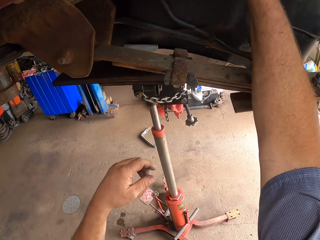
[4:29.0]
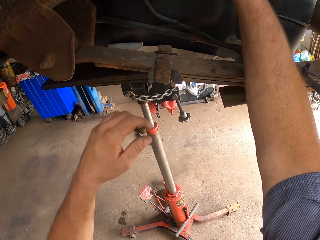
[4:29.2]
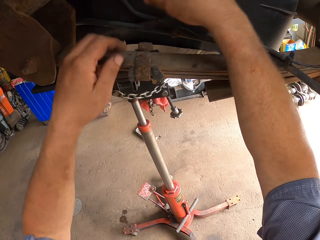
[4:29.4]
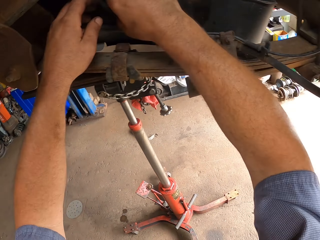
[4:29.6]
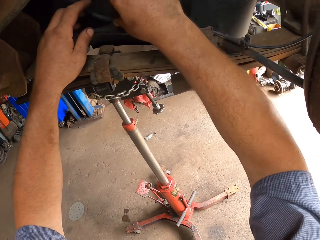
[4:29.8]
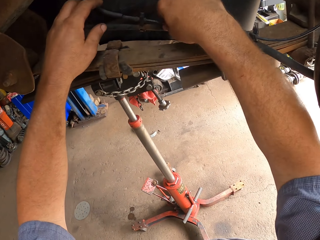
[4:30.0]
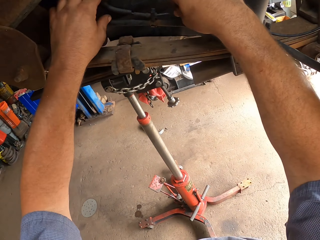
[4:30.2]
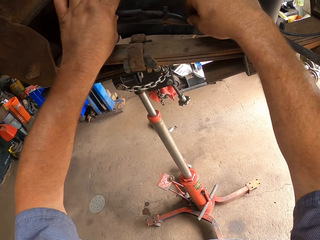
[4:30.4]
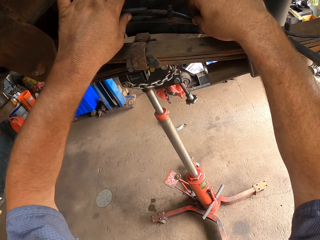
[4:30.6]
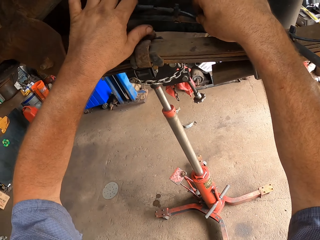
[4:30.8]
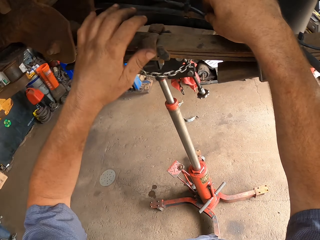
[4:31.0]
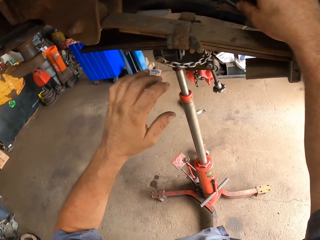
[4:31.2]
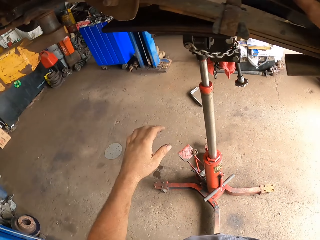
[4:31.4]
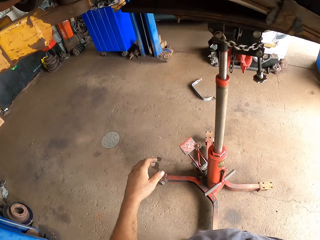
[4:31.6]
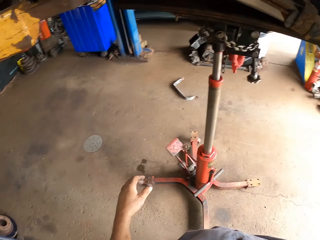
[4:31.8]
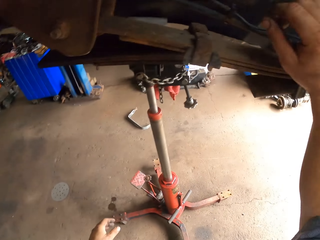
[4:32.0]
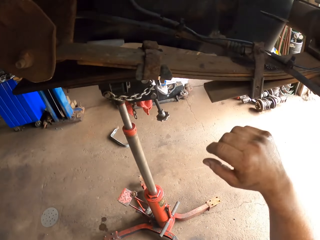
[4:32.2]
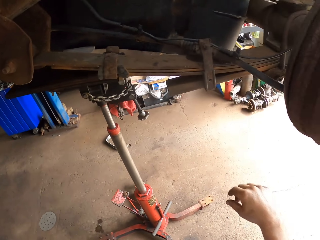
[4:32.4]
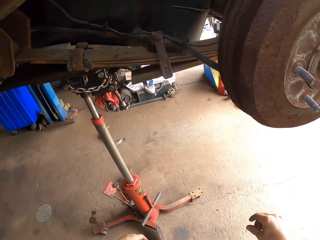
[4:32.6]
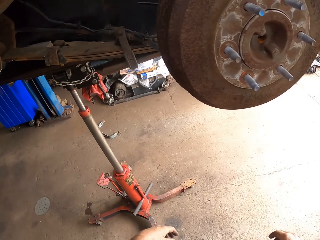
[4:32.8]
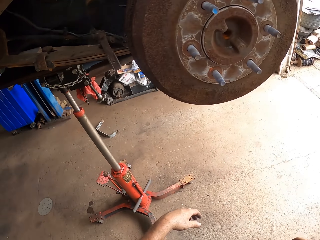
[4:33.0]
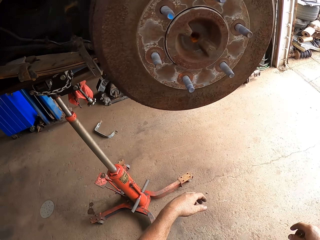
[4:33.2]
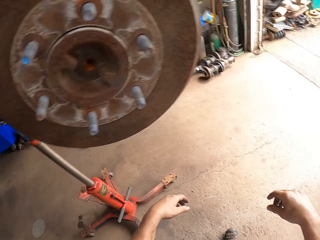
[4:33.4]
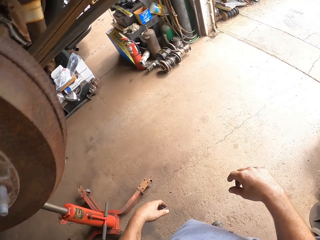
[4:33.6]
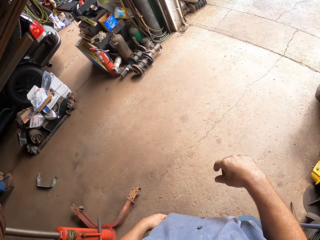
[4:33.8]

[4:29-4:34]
The camera wearer touches the car. They adjust something.

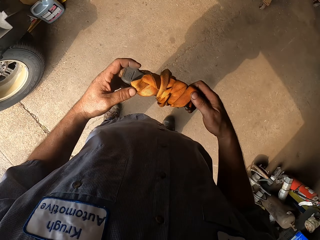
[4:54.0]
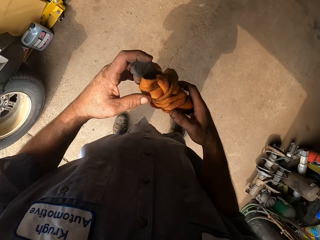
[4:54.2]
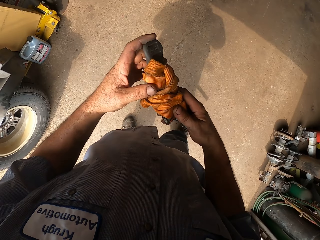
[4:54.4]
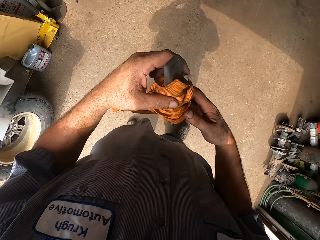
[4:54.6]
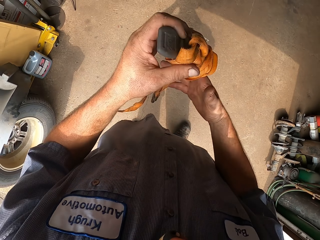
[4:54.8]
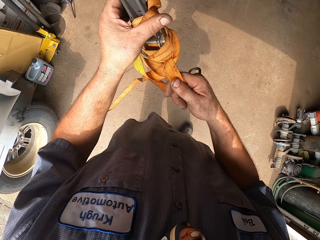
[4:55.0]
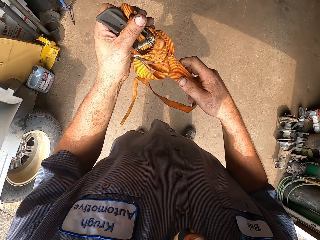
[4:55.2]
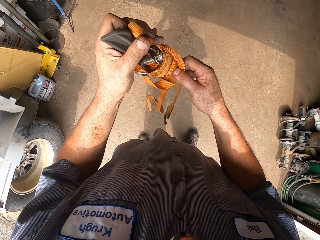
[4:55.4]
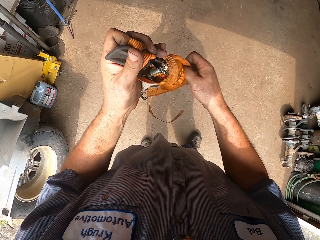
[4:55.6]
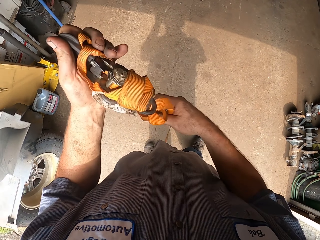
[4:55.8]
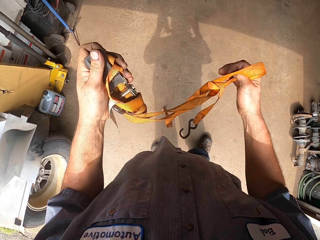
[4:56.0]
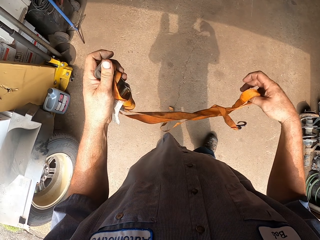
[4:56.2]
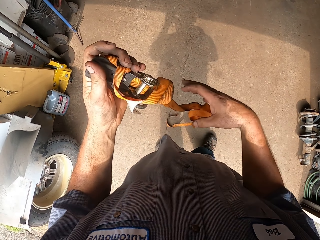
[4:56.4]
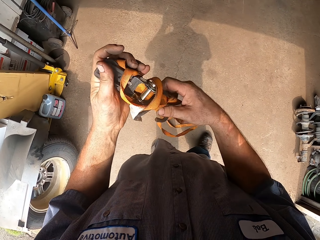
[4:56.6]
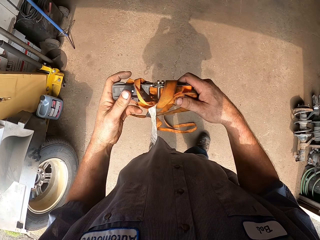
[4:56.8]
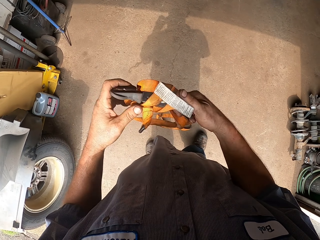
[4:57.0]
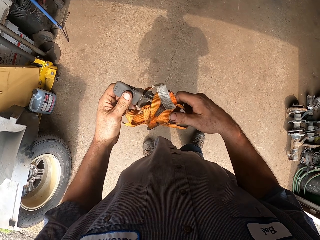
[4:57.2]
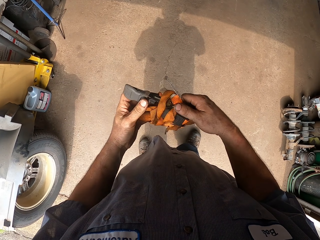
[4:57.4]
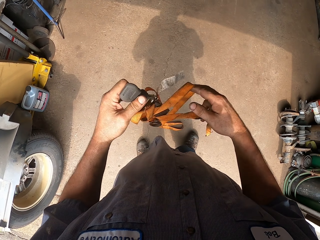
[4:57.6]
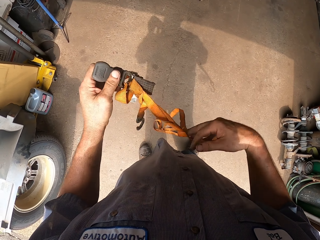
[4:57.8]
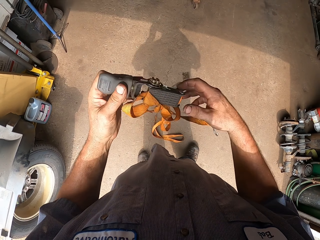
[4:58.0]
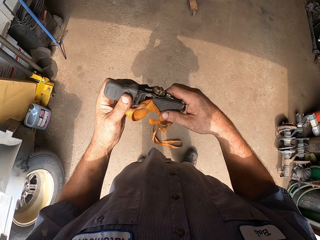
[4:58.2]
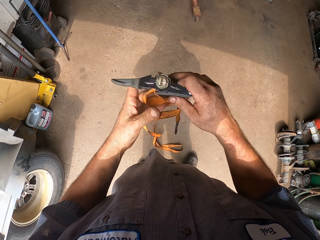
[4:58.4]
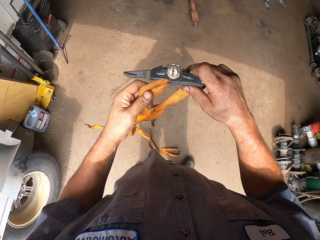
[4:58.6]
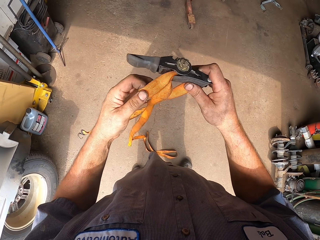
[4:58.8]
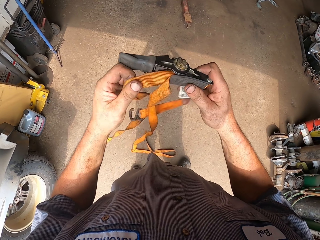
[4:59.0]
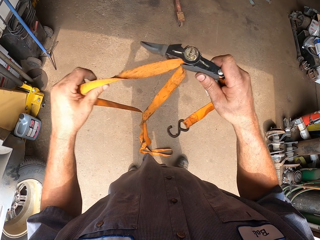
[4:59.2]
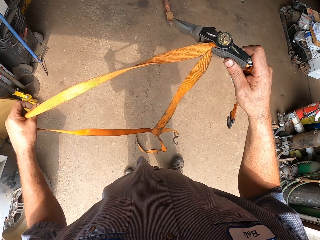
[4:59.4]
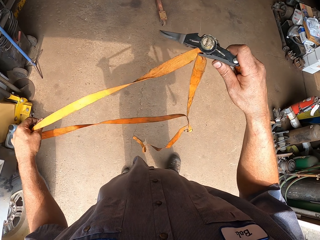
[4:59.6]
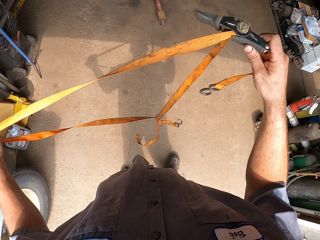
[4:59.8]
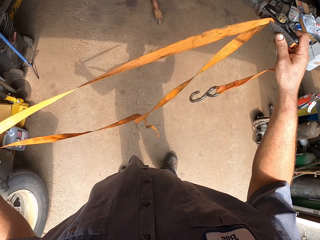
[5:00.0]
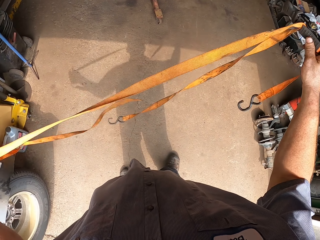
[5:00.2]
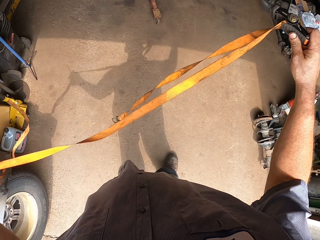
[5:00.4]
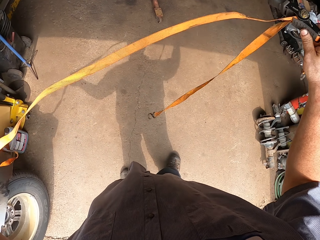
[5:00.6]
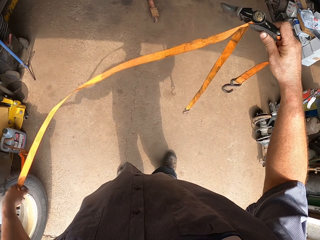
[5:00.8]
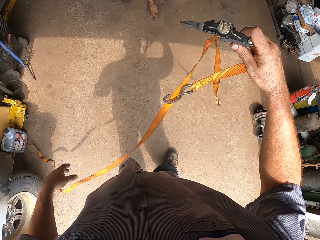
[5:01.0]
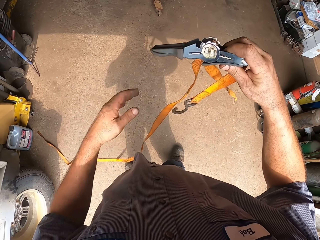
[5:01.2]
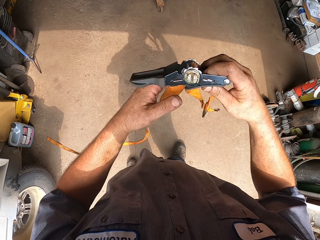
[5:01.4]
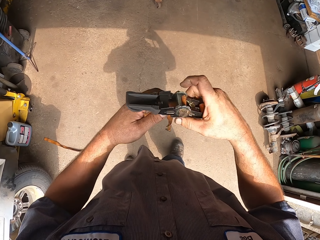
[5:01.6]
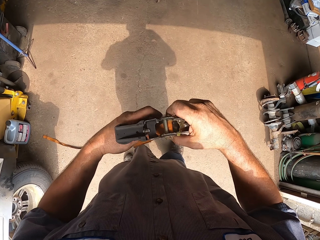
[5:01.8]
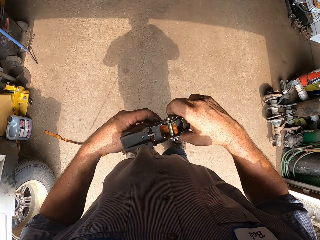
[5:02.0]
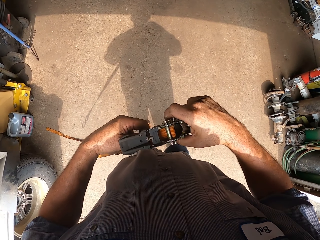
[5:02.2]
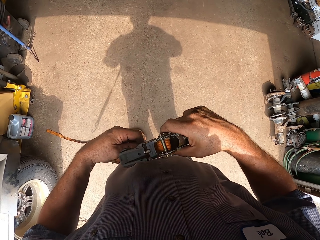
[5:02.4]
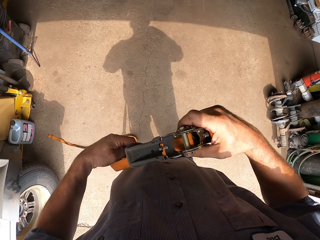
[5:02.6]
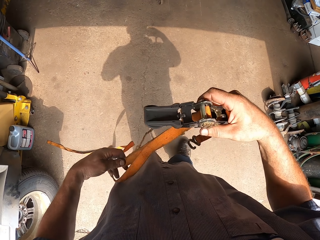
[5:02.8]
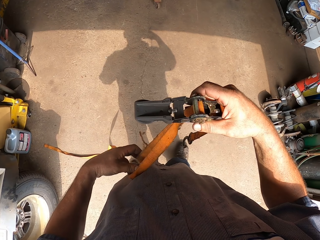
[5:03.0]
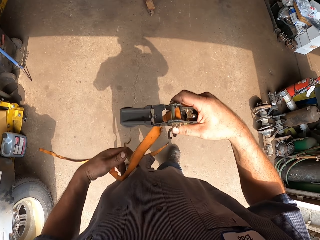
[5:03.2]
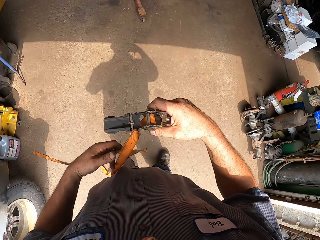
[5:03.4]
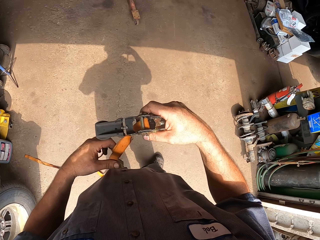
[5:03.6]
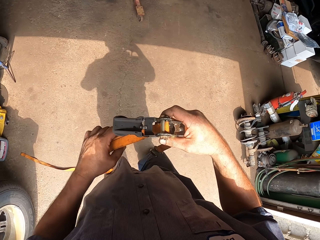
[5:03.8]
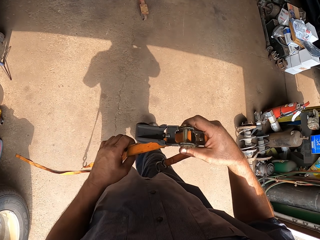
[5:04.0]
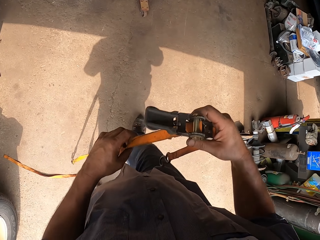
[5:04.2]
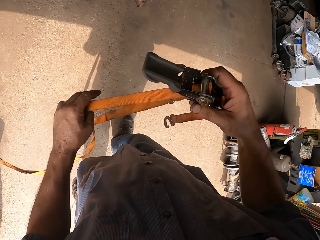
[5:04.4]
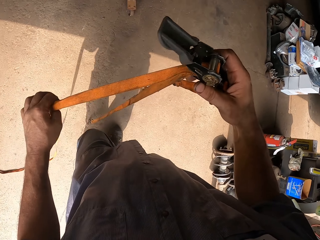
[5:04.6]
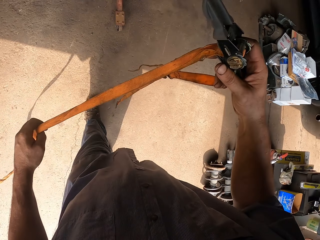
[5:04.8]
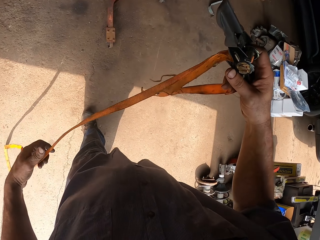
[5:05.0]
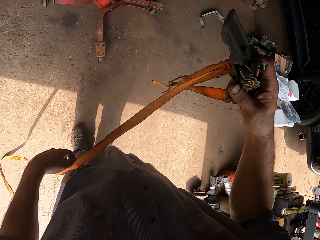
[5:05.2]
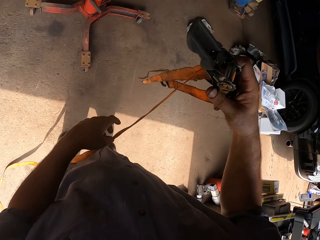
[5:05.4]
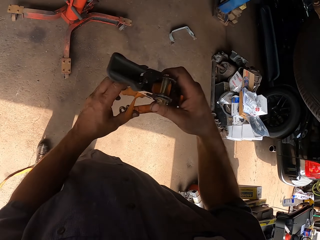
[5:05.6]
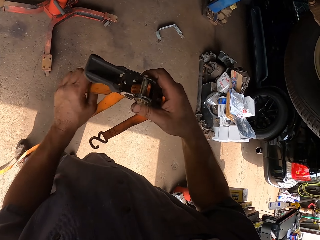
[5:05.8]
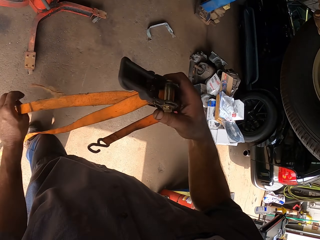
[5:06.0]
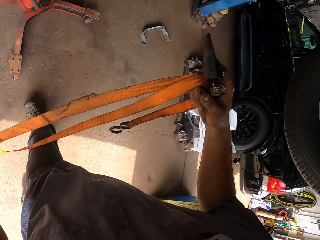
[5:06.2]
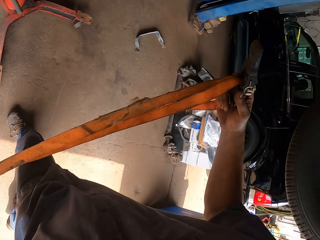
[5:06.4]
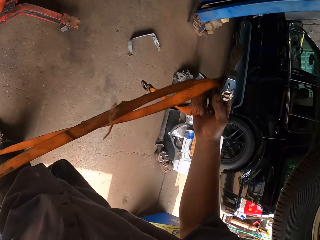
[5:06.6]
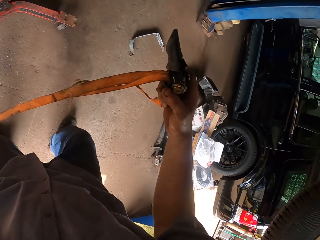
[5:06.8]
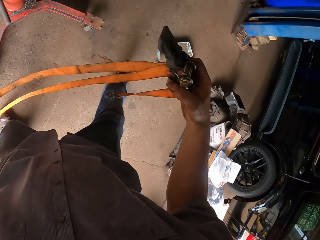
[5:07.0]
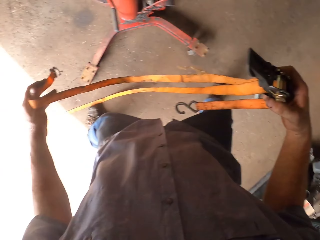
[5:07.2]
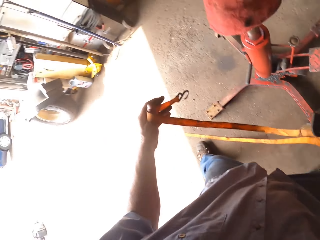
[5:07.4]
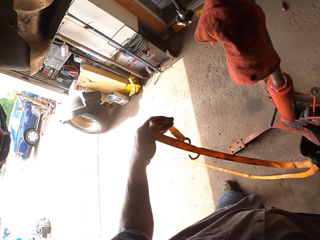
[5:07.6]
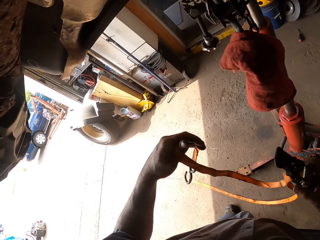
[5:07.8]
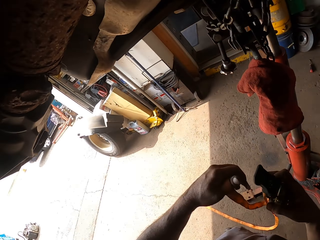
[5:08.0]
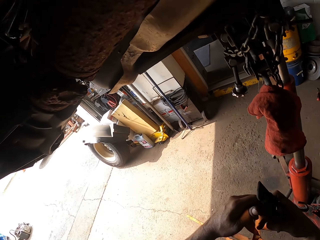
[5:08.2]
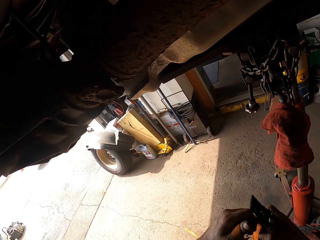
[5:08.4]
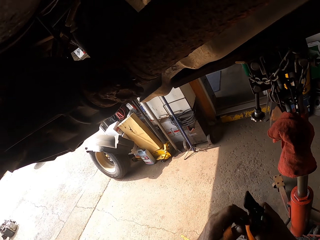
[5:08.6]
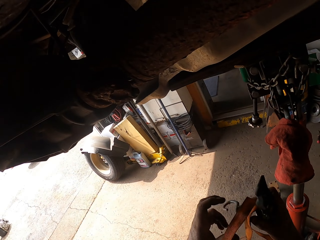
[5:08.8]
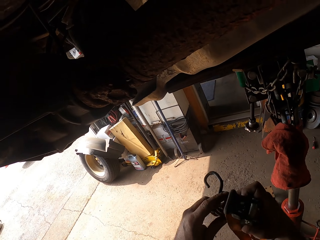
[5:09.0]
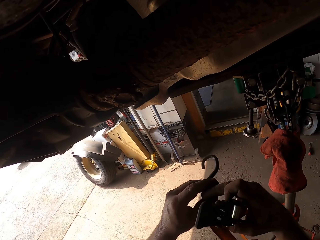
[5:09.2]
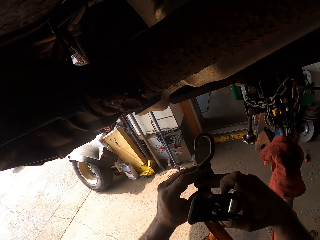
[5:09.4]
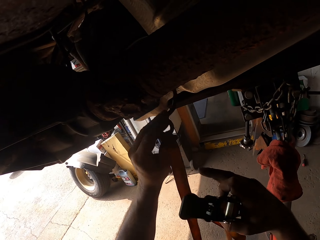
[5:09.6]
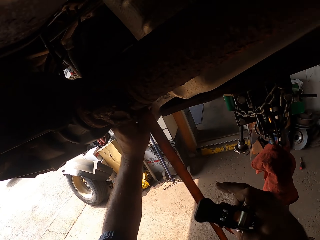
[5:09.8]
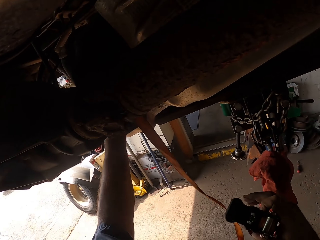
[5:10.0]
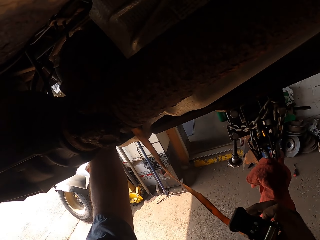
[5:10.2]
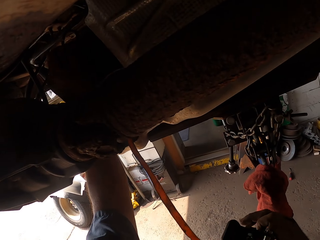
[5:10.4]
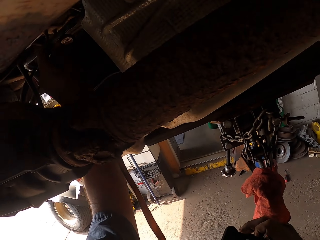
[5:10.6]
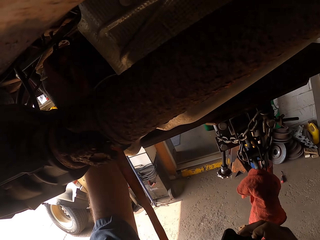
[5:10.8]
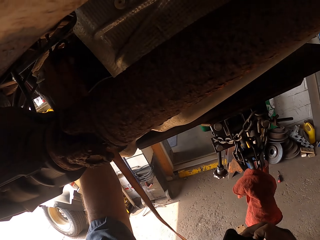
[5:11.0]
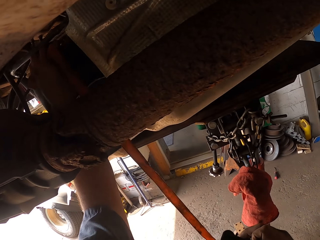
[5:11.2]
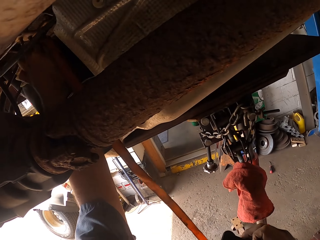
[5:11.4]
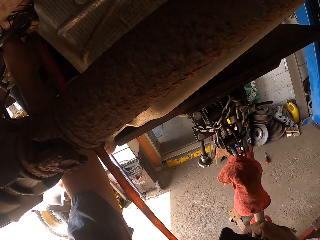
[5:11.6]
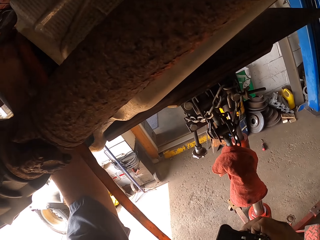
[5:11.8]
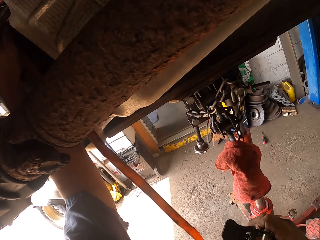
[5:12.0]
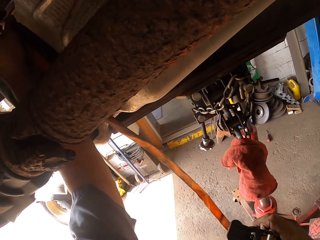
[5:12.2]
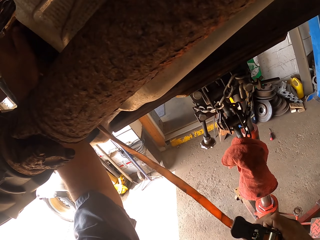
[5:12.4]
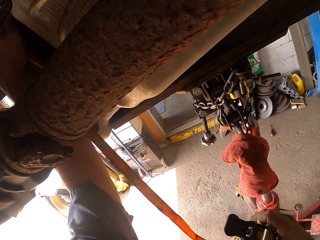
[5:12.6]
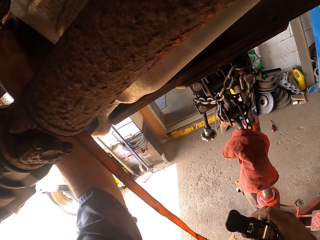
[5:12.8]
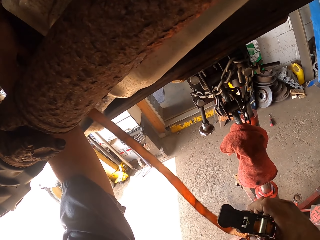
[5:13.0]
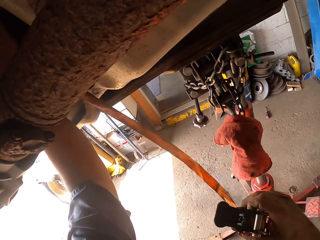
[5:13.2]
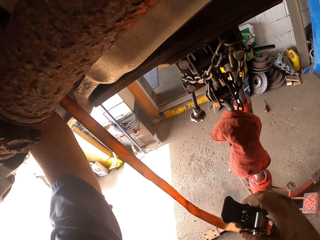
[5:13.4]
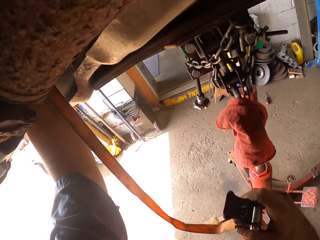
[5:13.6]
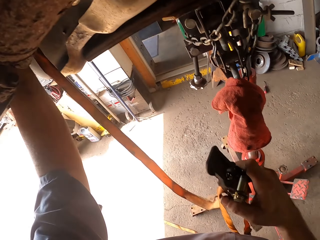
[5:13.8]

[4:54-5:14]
The camera wearer stands as they unfold the orange belt. They plug the orange belt on something. They tow the car.
